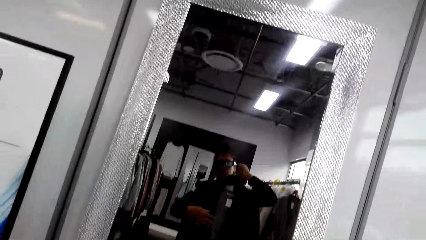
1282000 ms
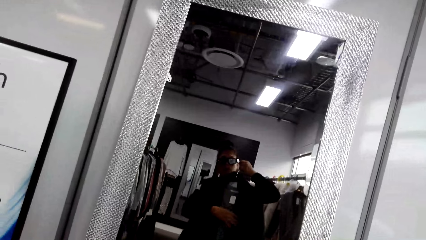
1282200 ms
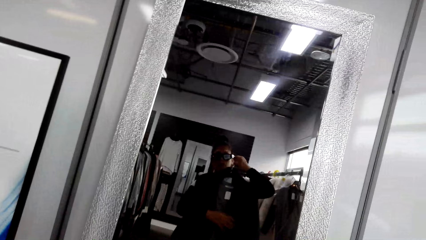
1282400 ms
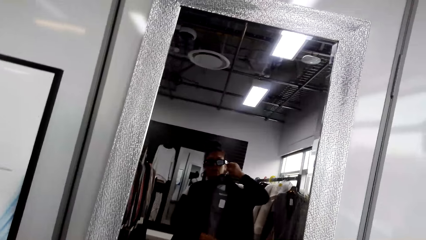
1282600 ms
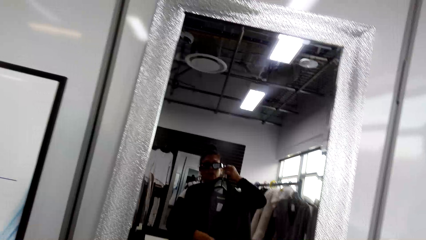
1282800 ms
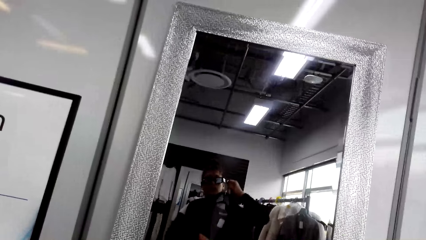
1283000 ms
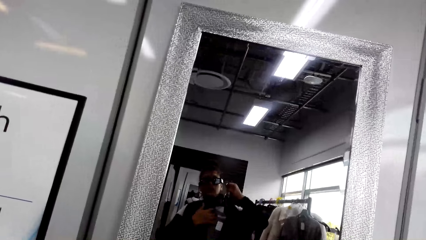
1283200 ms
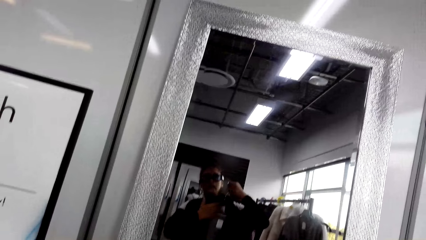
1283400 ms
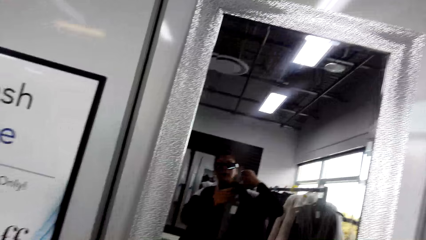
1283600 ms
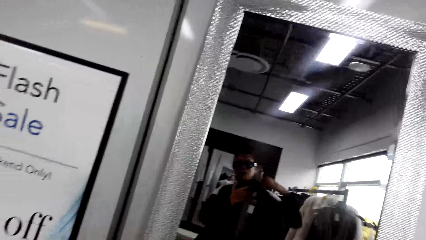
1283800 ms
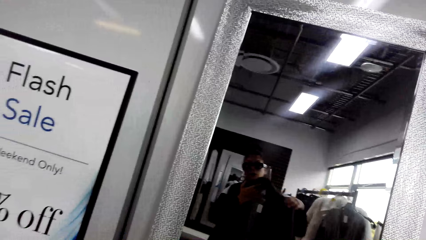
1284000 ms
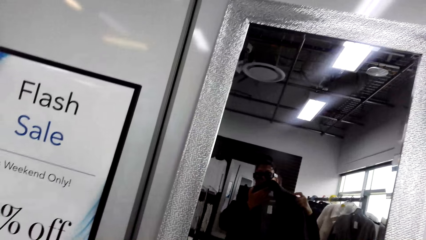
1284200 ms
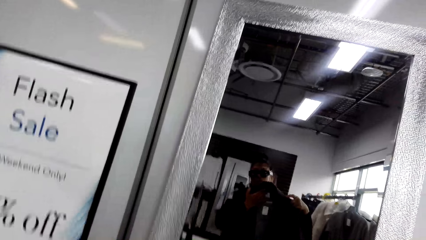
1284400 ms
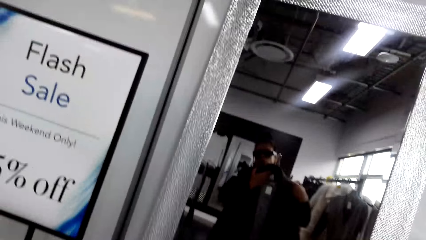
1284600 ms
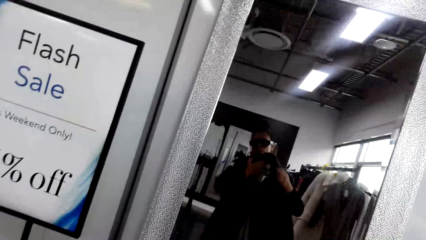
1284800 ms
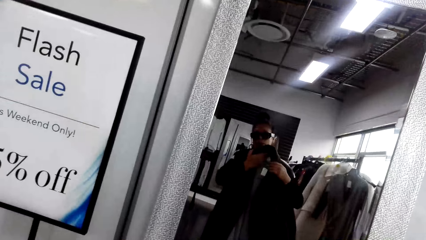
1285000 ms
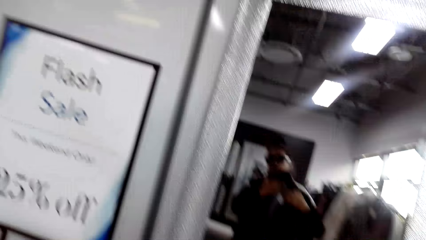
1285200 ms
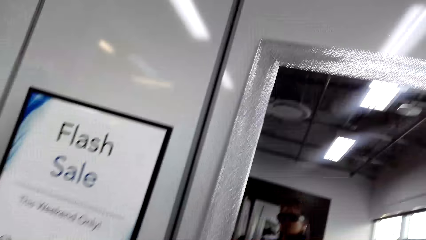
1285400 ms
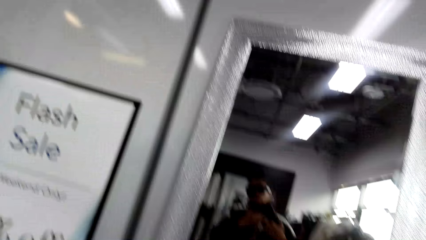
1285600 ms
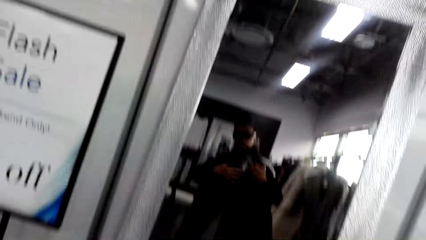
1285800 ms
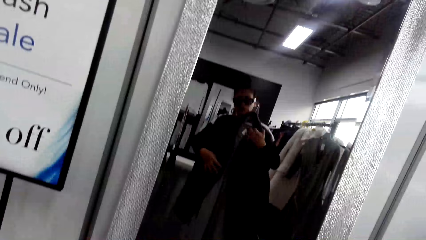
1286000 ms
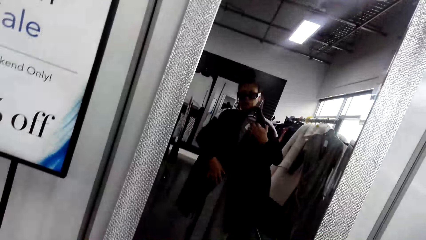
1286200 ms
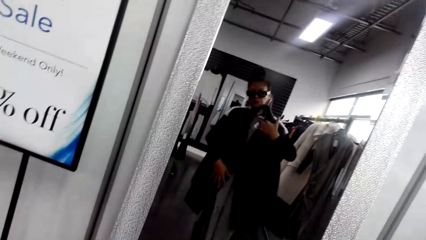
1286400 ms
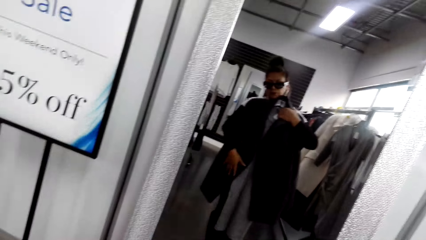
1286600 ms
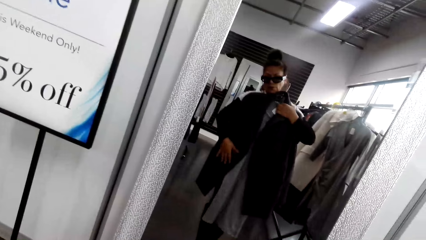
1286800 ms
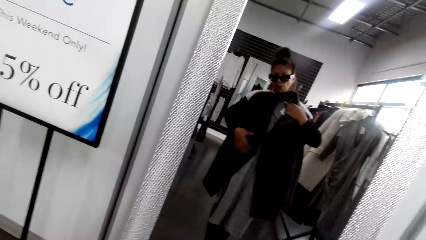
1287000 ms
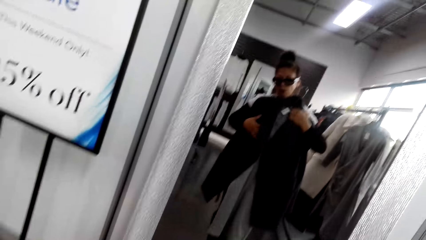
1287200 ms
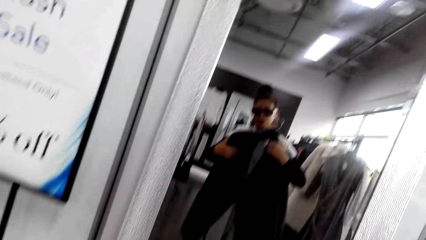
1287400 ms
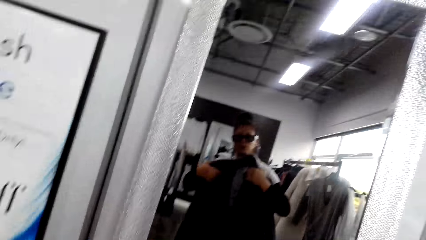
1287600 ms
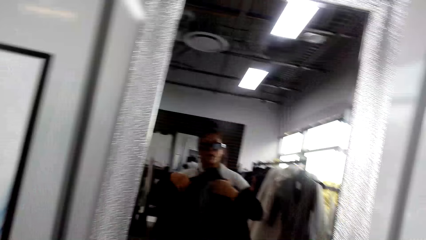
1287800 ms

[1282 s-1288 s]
The camera wearer views through the mirror.

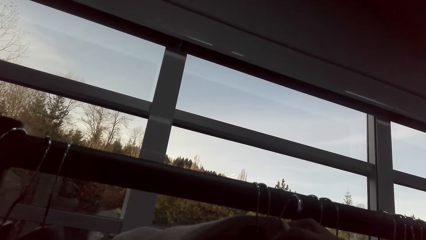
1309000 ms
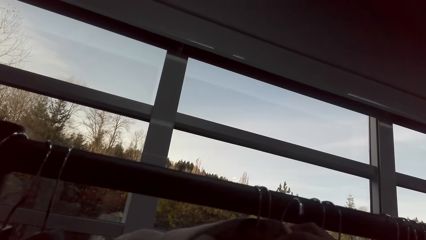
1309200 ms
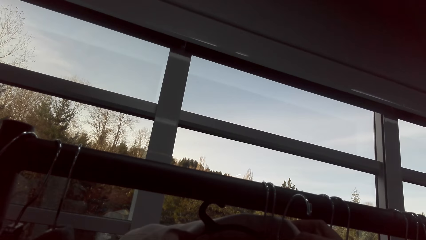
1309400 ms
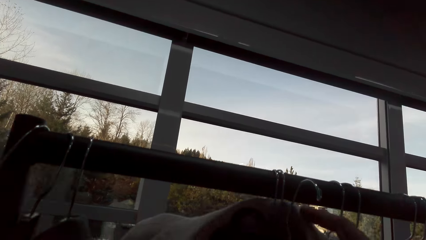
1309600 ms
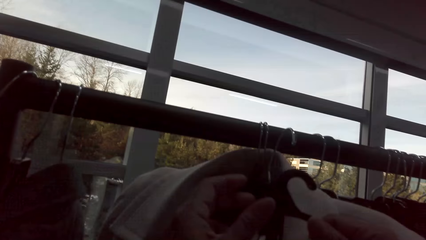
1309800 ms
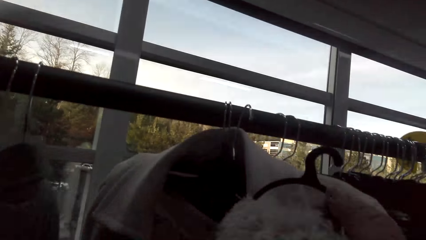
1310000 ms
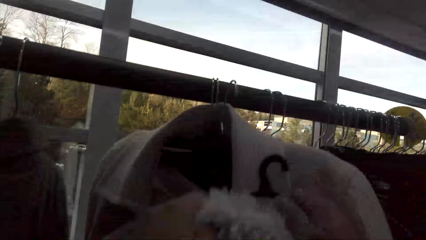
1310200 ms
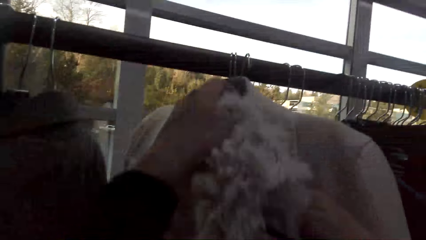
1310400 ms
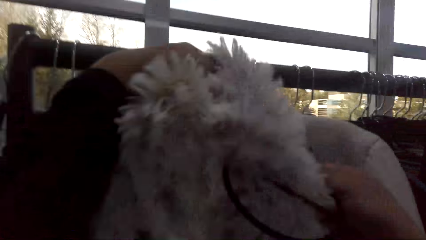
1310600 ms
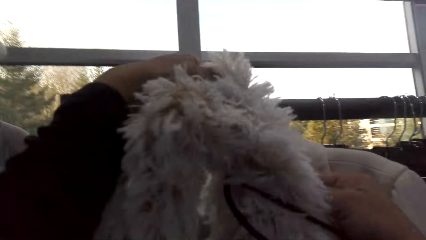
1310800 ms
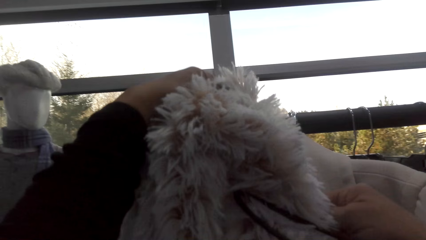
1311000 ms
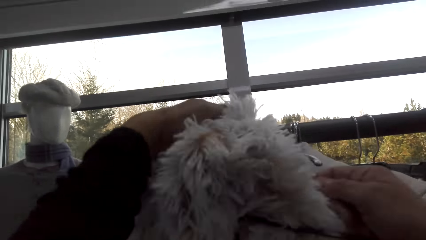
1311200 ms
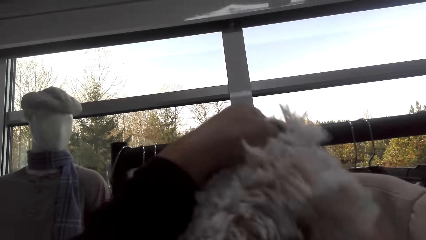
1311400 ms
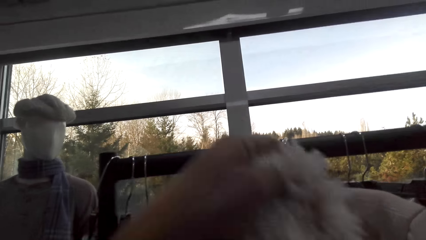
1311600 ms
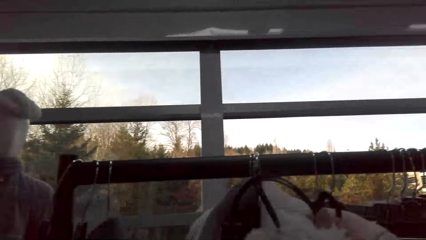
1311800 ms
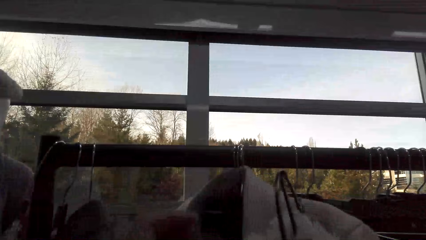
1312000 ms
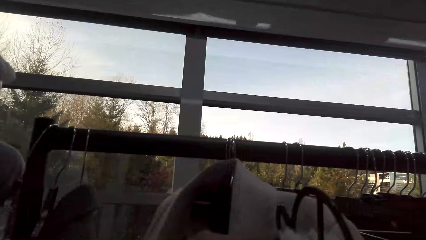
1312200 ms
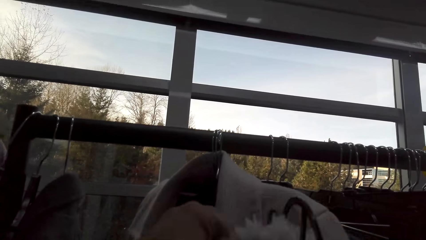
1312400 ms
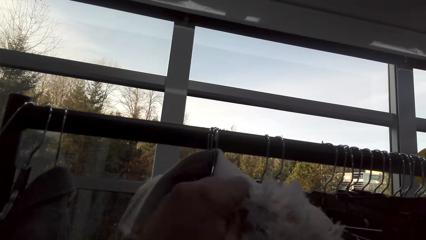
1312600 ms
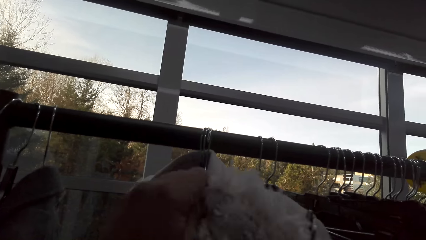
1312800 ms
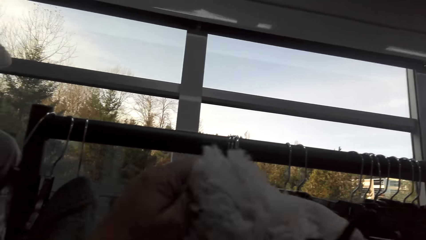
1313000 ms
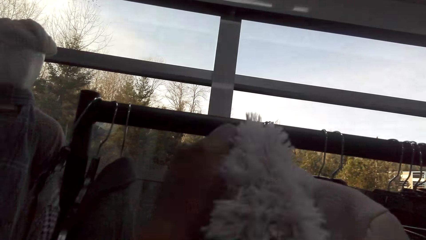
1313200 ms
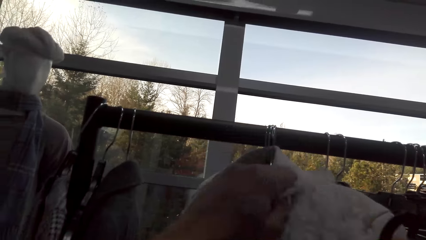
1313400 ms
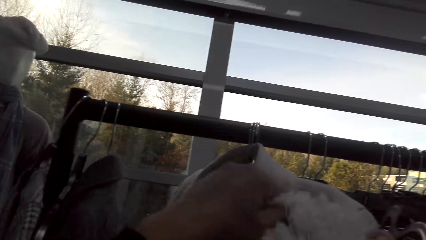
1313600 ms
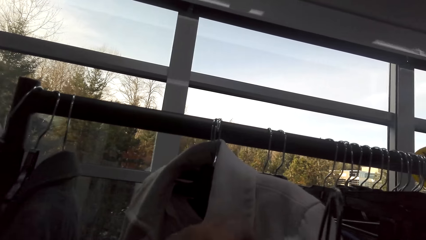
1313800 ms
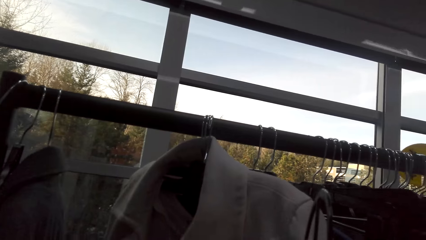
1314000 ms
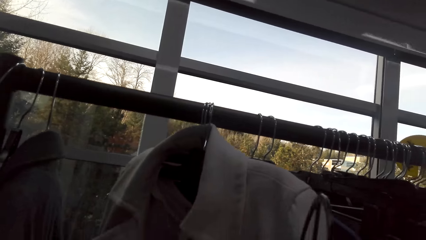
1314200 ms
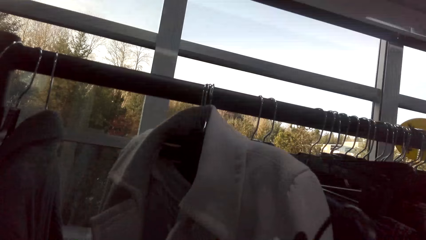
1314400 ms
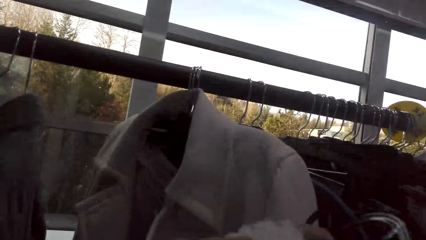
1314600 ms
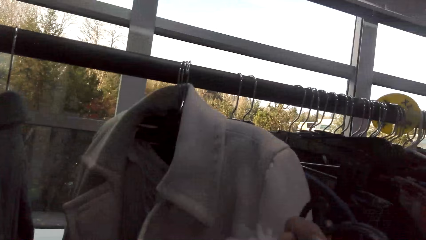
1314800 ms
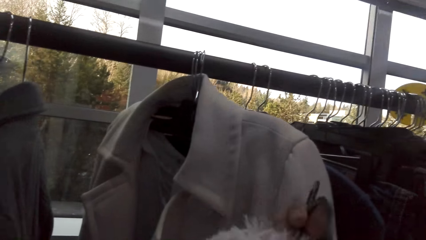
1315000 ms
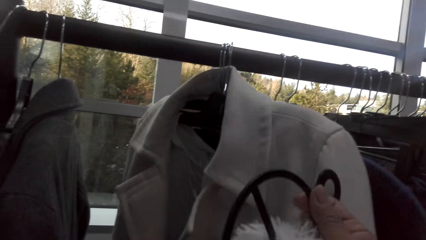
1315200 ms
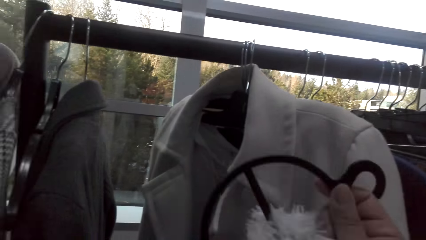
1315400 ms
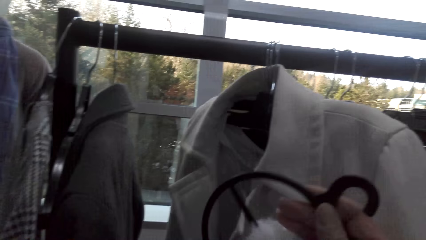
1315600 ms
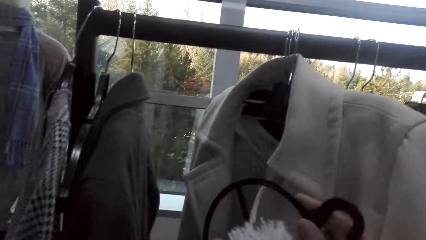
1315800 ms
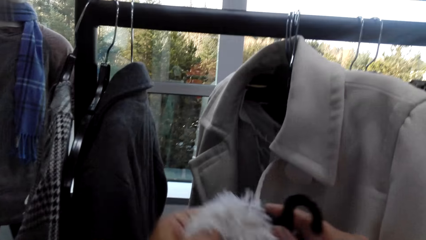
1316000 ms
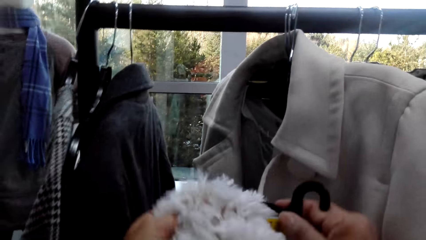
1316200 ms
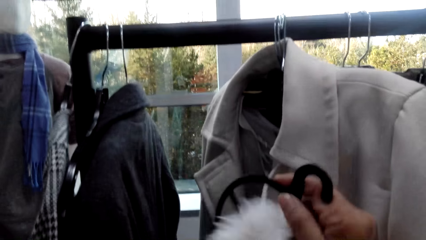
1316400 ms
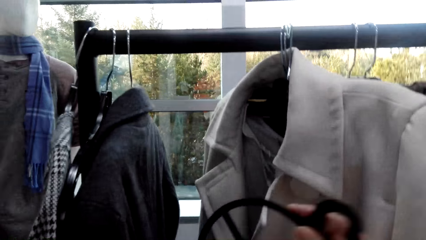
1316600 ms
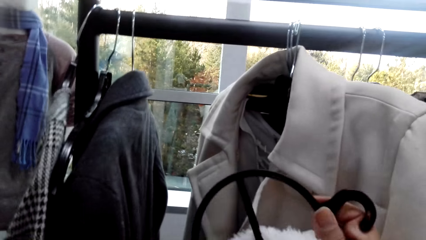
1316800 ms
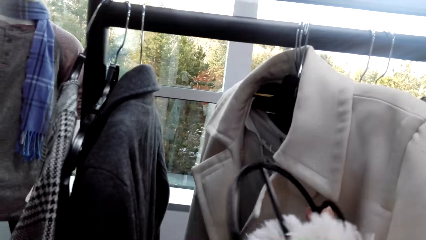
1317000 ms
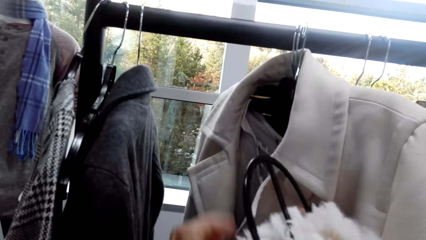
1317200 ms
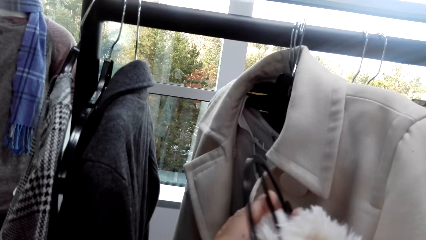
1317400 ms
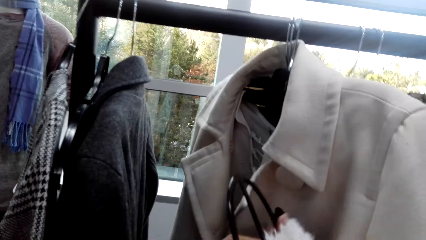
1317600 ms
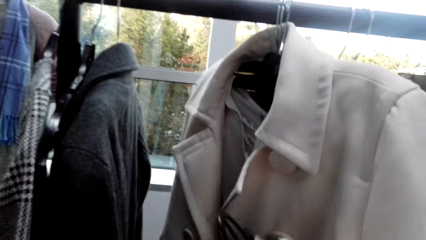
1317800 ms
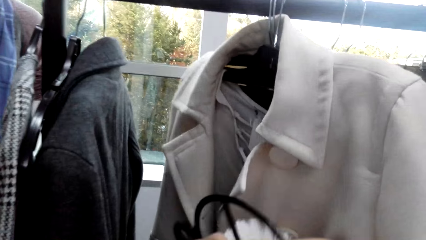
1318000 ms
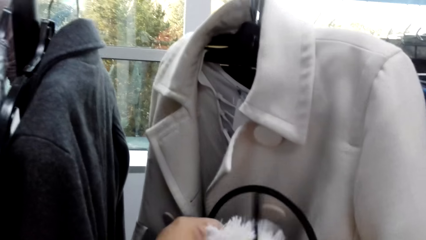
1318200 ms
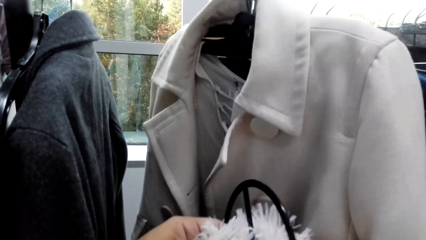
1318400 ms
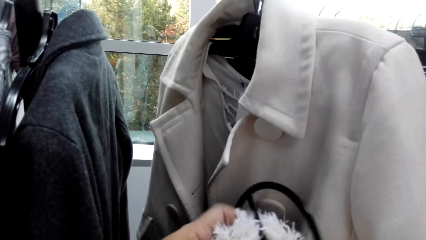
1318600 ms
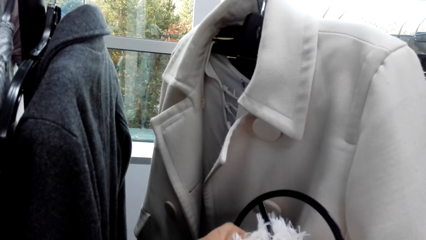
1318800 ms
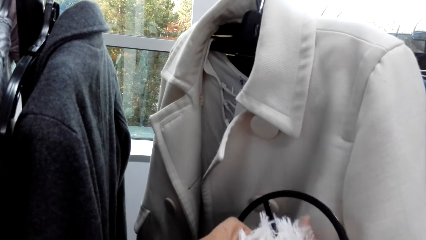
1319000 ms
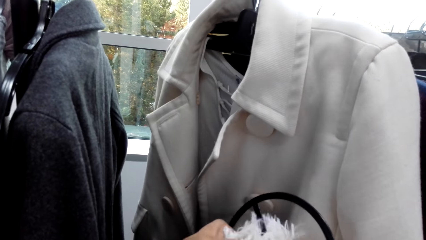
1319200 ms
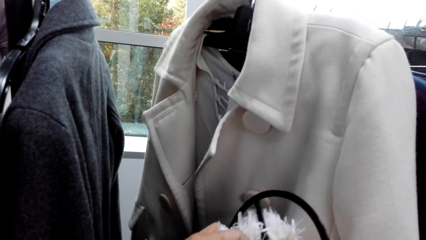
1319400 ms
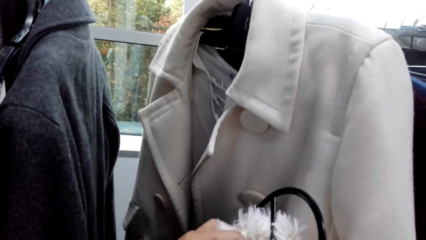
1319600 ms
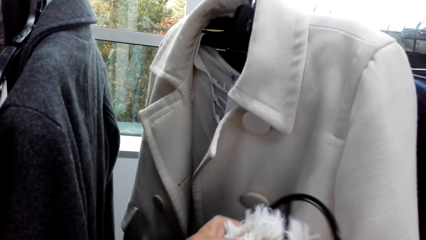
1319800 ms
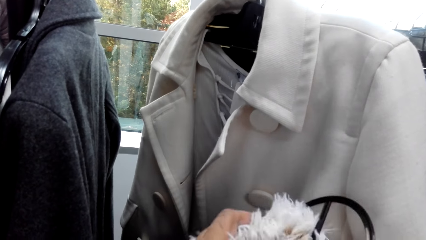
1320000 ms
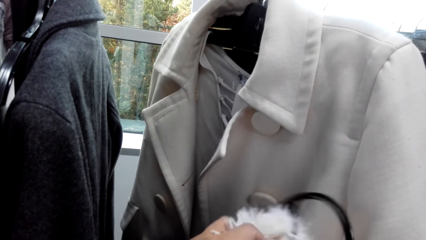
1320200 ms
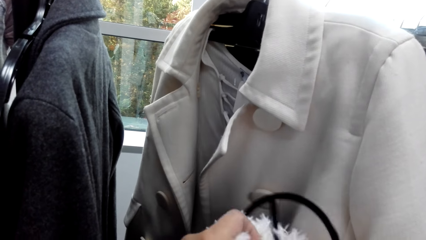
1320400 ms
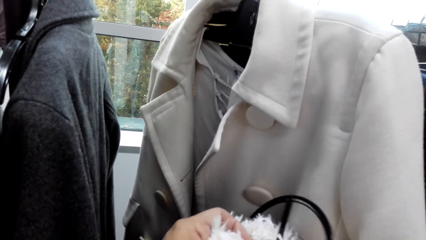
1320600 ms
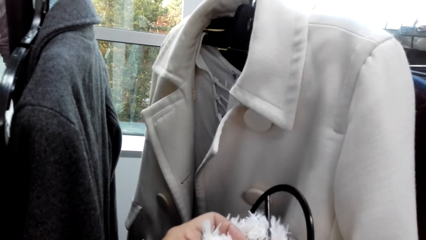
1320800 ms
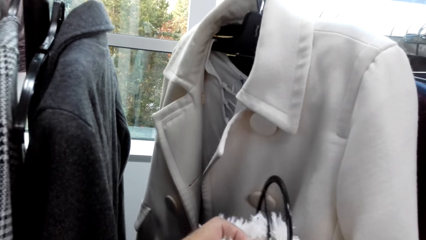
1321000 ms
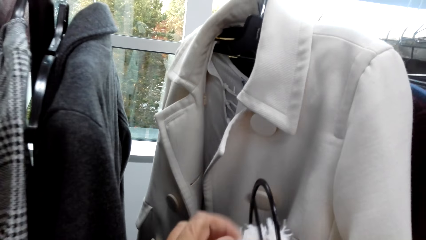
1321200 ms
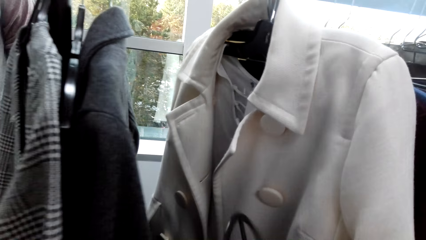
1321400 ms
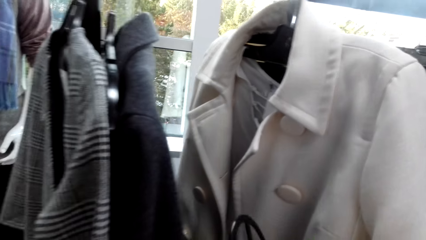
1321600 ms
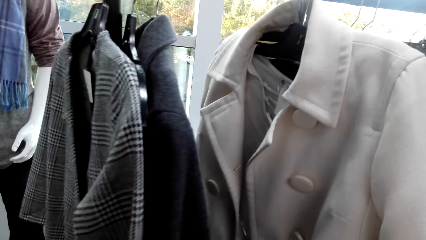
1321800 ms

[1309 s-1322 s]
The camera wearer adjusts a scarf on a hanger.
